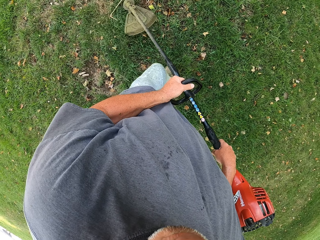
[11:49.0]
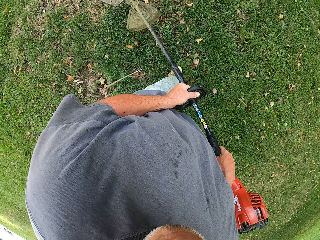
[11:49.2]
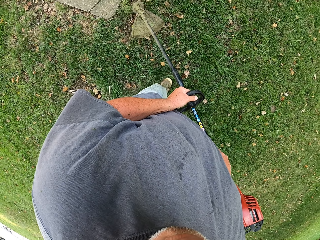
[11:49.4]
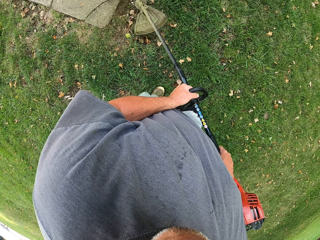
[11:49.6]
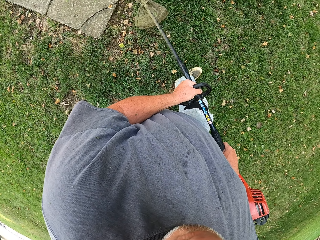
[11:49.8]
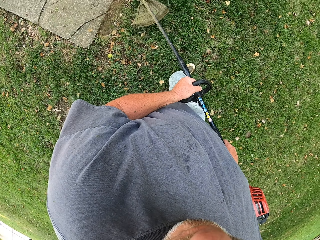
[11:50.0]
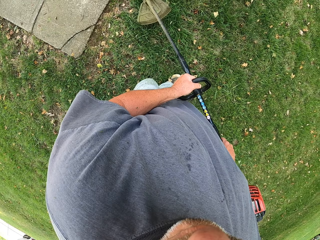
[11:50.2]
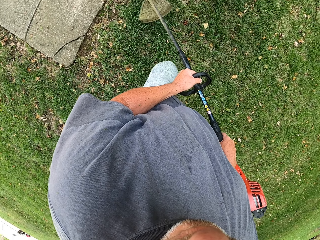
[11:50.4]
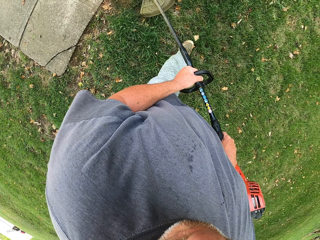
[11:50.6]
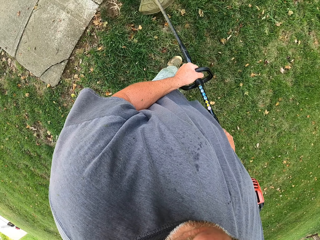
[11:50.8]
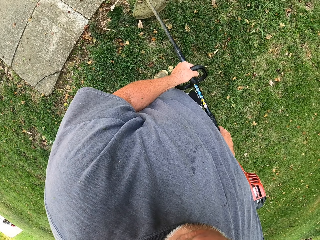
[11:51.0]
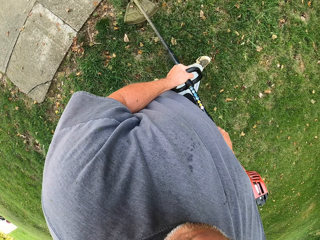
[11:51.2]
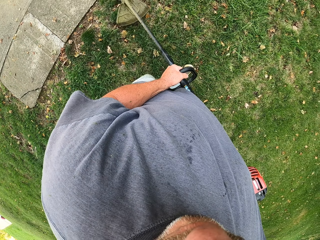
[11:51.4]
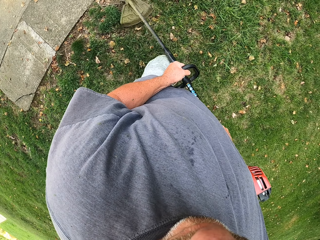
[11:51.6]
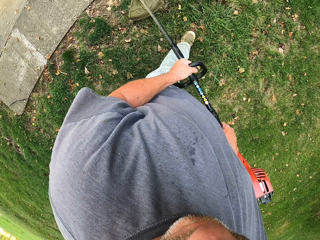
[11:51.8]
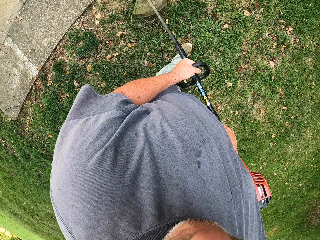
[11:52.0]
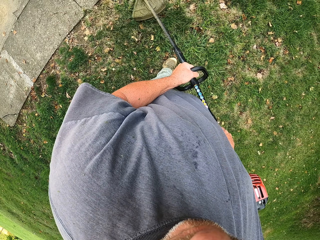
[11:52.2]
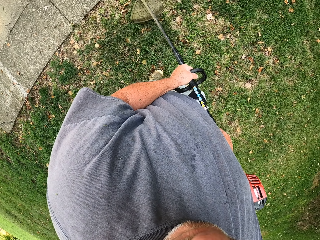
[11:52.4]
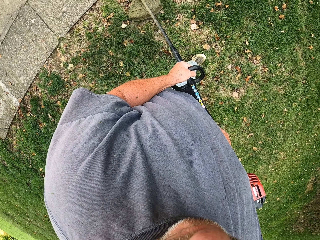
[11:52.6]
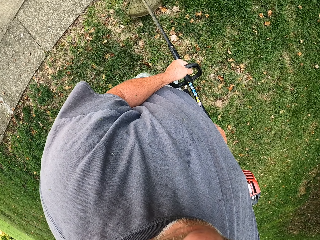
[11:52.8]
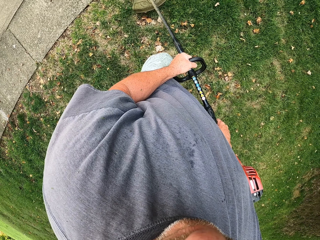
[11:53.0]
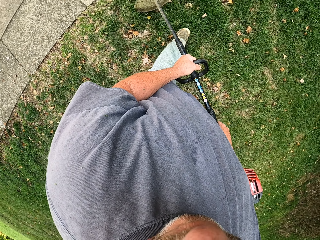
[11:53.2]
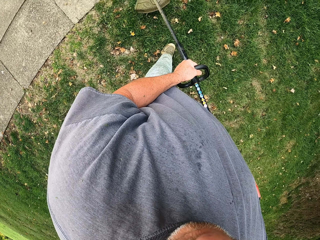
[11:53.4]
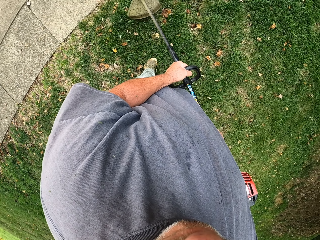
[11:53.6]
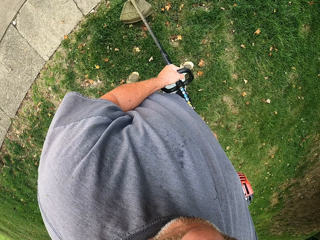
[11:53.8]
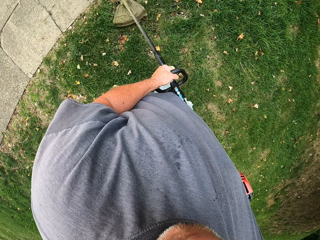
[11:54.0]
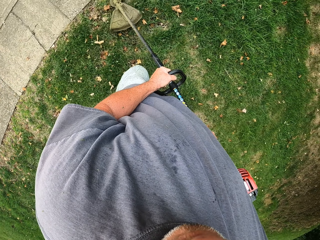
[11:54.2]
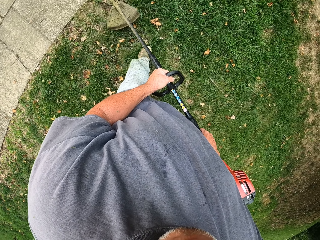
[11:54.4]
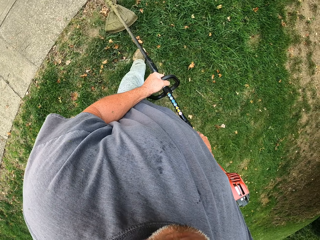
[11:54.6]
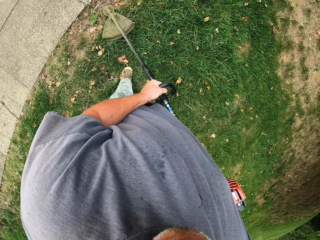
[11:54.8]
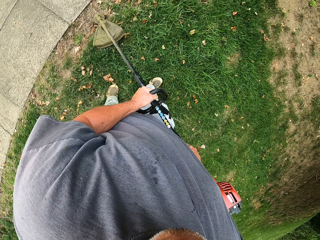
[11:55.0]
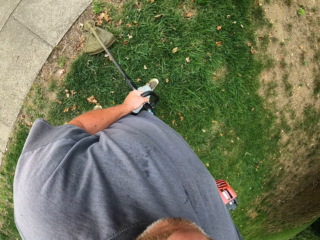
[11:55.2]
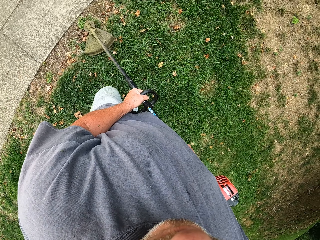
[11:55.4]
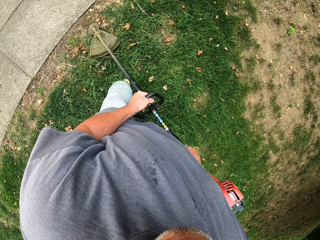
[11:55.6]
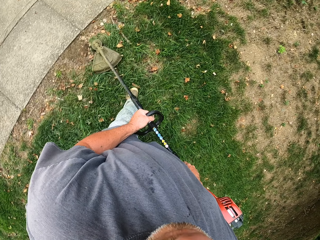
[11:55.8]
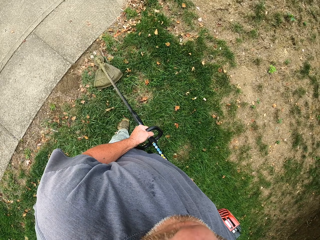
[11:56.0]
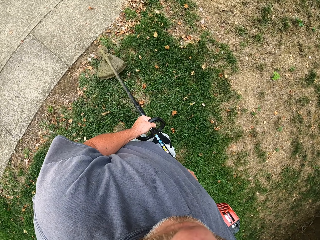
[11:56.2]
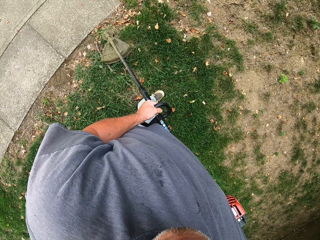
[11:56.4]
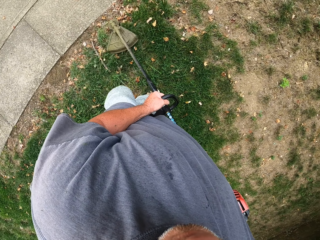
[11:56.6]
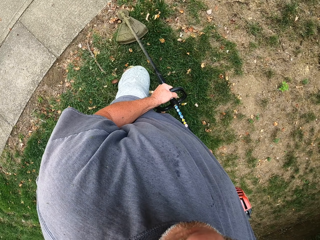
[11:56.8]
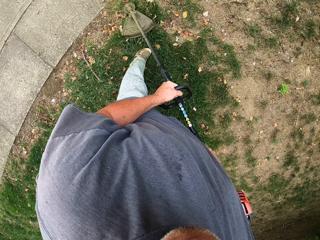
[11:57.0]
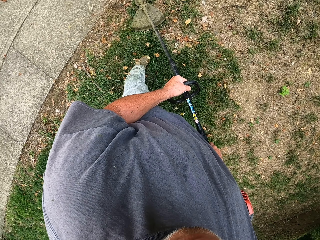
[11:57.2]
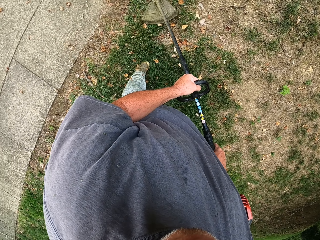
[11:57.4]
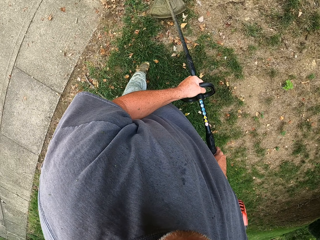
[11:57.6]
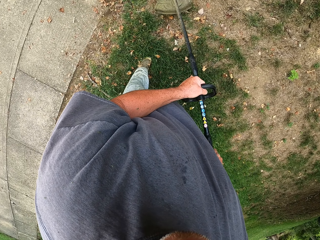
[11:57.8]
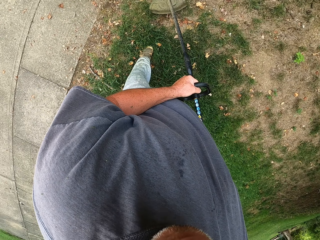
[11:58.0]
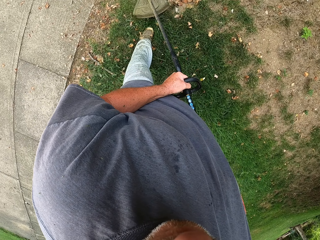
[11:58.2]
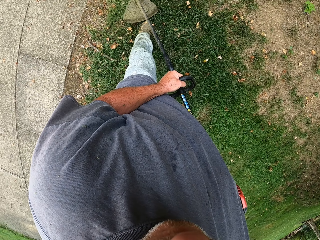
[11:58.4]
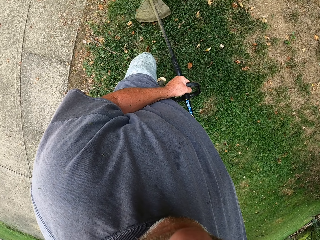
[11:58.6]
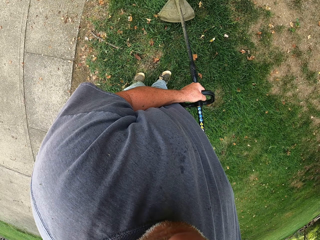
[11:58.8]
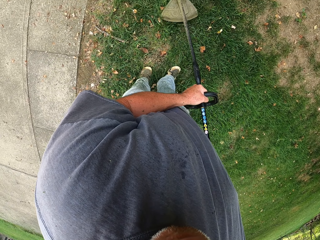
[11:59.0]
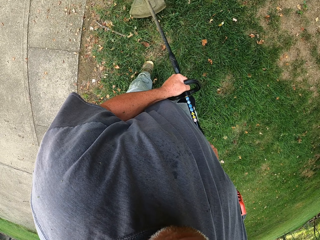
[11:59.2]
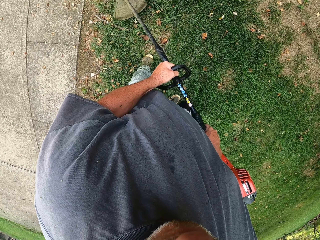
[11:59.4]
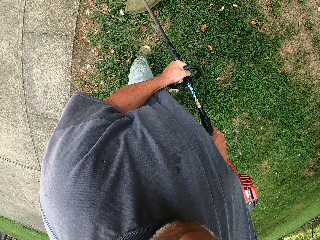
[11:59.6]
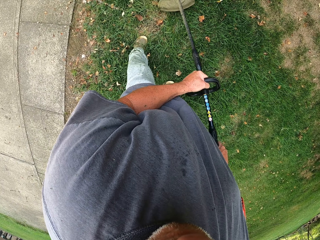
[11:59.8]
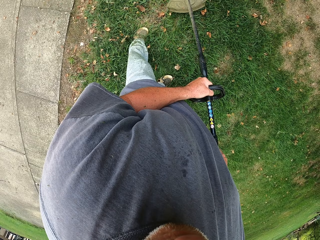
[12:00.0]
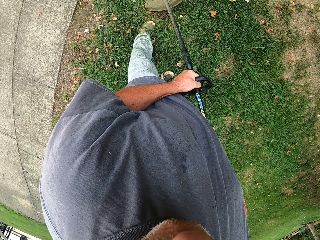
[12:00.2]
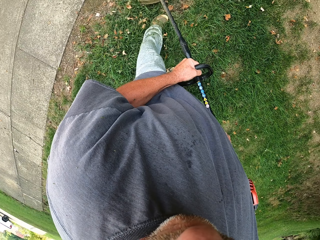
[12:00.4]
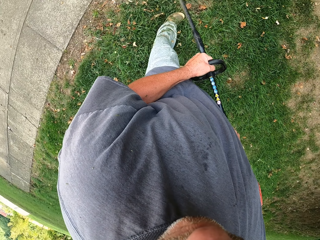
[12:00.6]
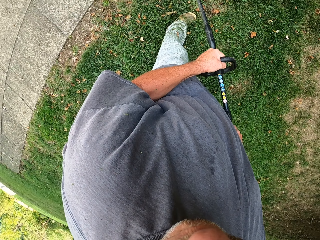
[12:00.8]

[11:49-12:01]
The camera wearer cuts the grass with the grass cutter.

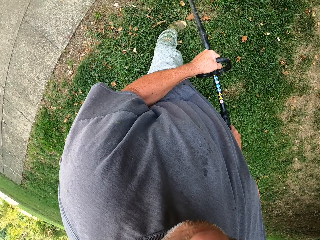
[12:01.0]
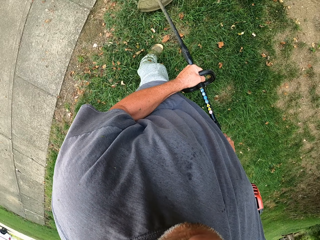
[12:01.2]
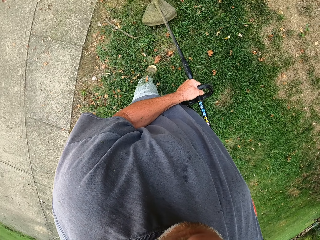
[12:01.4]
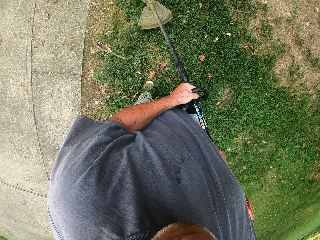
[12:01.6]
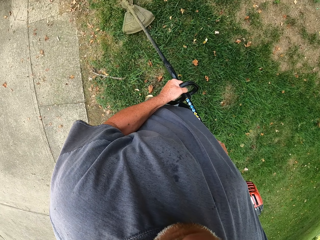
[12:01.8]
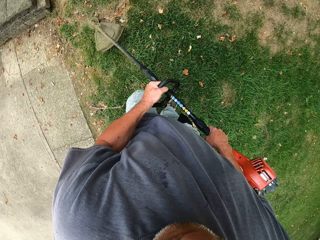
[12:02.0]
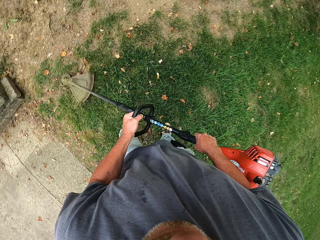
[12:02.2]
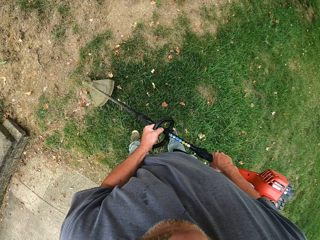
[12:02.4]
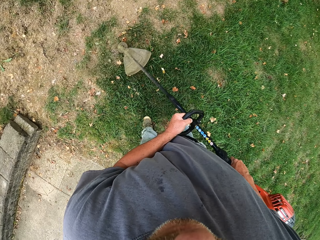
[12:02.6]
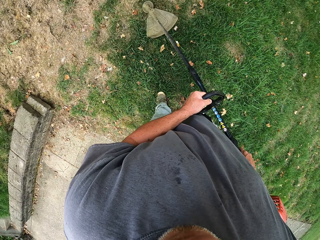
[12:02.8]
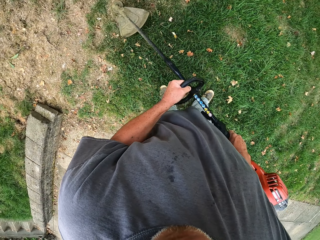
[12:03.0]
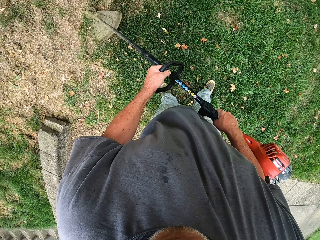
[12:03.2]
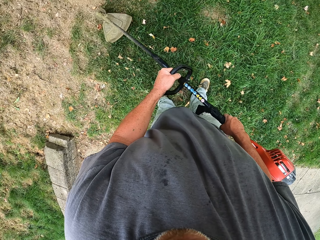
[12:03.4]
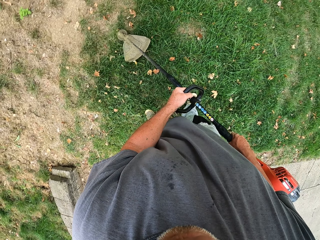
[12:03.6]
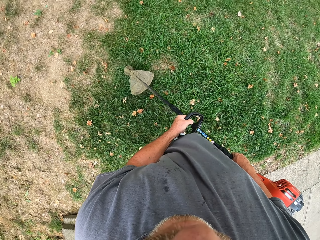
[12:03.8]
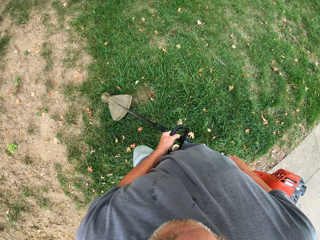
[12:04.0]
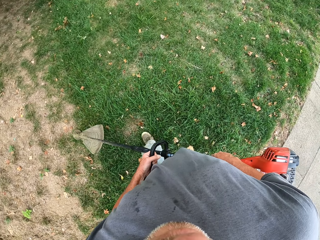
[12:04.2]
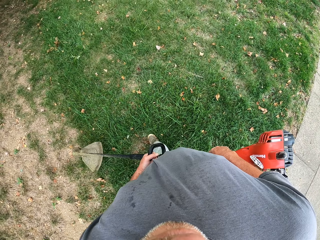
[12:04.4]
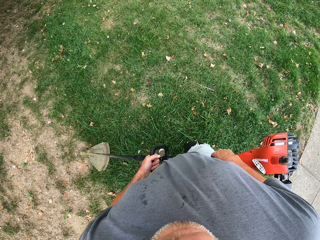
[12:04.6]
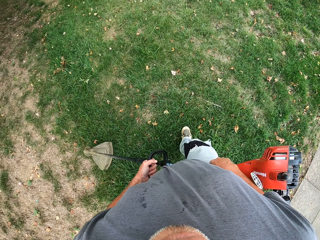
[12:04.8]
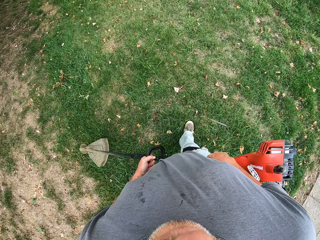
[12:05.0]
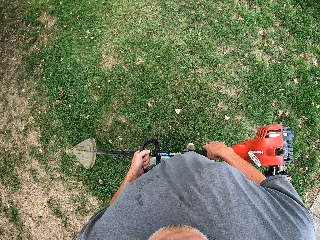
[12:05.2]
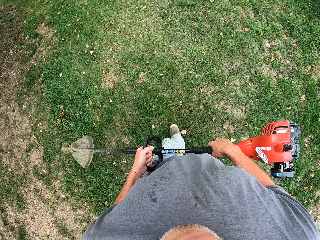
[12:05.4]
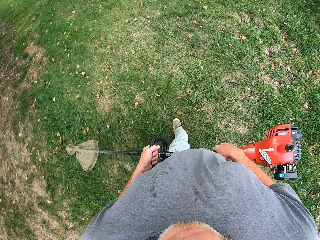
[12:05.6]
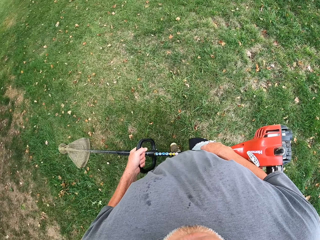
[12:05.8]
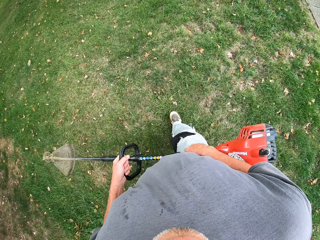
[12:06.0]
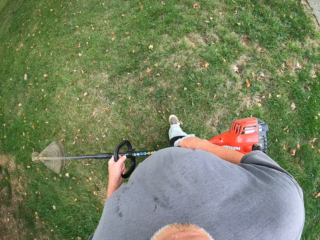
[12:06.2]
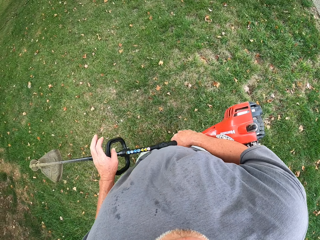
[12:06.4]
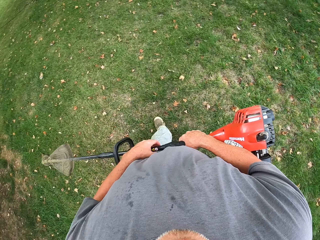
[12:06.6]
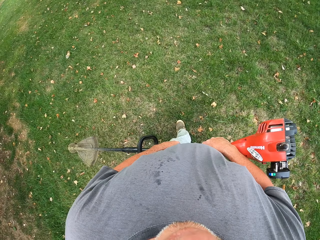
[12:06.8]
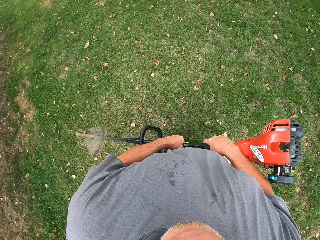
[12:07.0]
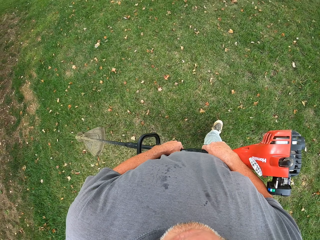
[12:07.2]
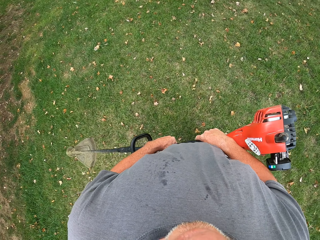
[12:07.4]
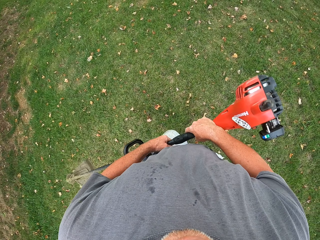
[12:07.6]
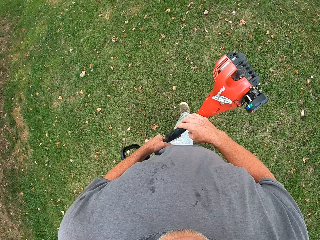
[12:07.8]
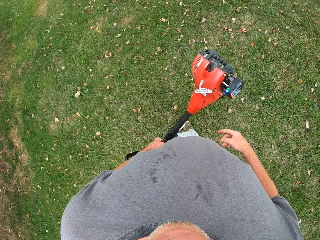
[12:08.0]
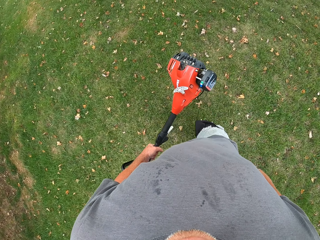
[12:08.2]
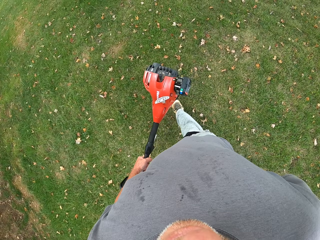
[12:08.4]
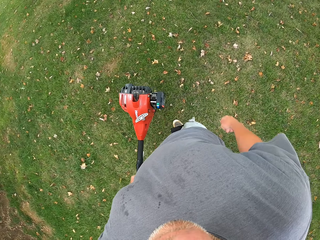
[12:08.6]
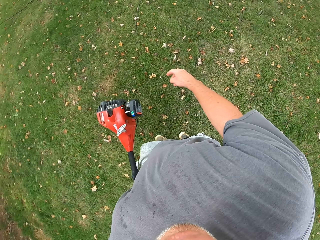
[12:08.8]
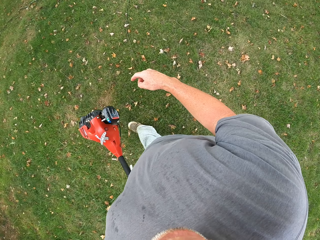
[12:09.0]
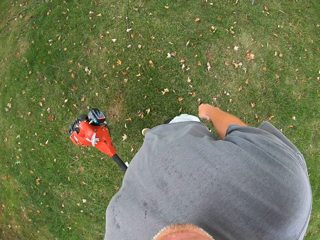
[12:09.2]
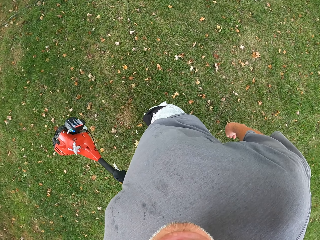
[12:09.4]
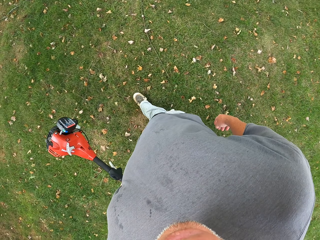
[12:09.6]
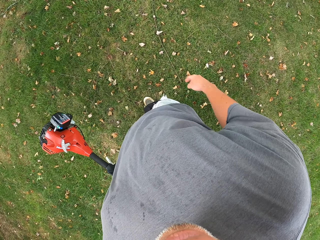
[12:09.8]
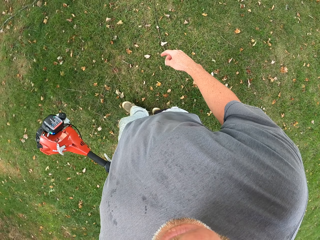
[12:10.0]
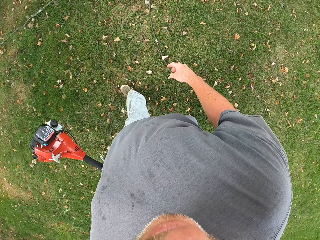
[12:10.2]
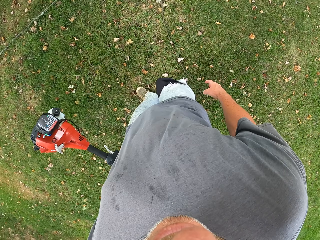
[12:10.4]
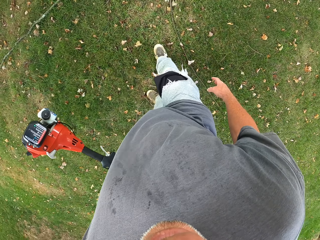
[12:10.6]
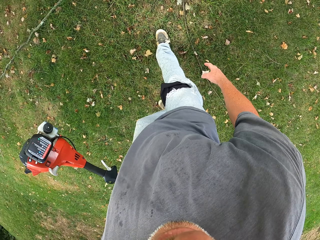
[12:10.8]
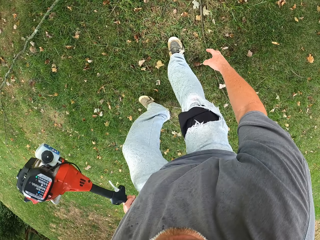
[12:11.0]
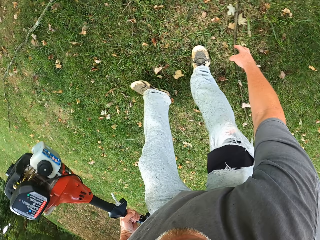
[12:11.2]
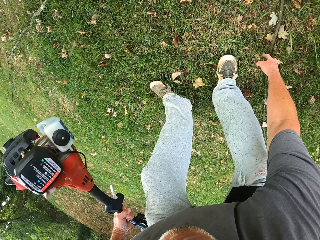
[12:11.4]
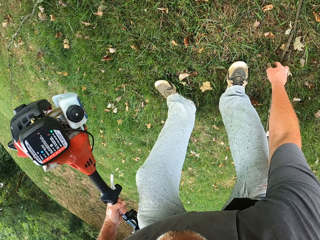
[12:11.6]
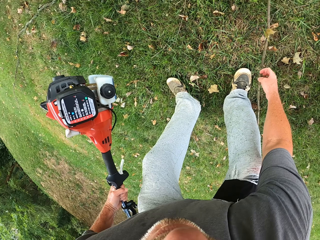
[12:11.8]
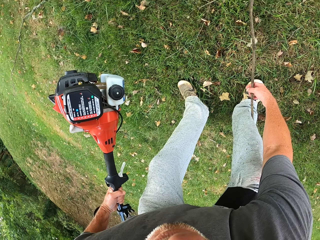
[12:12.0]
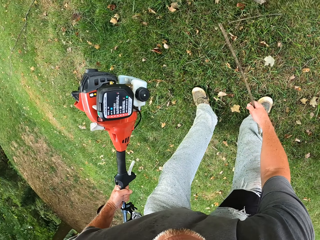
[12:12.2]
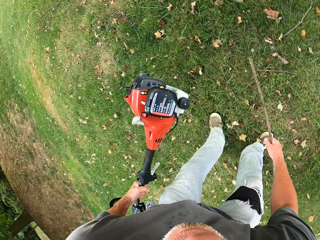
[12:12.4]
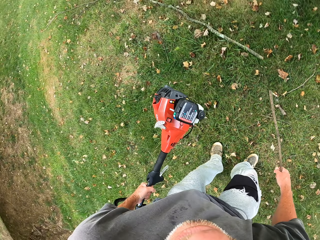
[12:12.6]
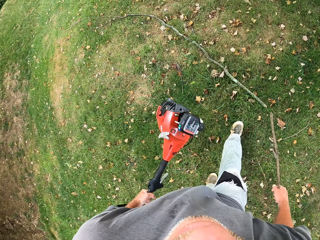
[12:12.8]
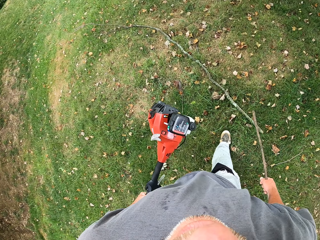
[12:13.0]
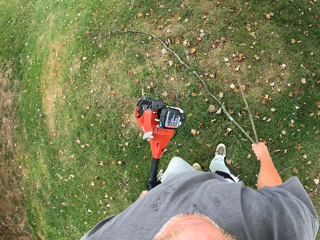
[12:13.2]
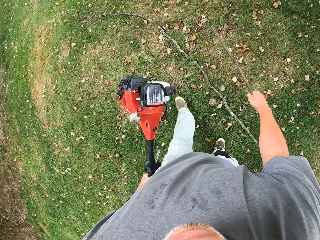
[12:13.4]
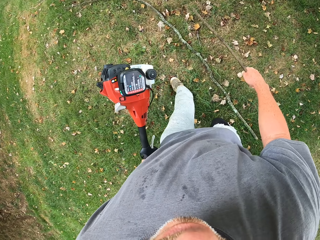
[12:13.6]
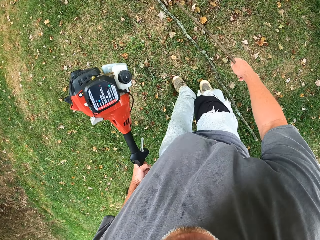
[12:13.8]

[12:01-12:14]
The camera wearer walks with the grass cutter. They hold the grass cutter with the left hand. They pick the stick.
